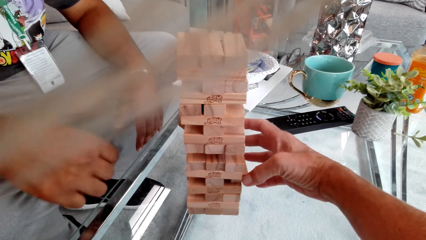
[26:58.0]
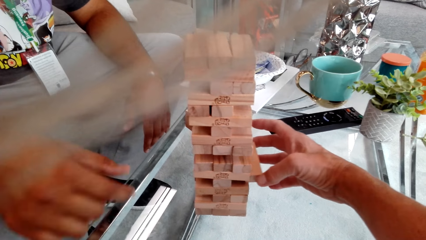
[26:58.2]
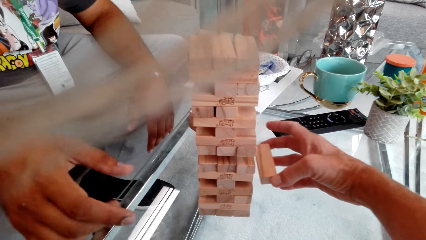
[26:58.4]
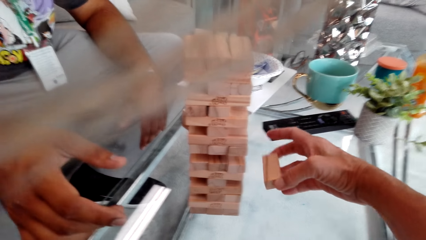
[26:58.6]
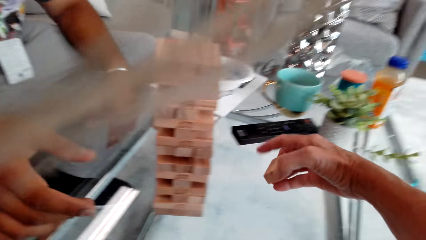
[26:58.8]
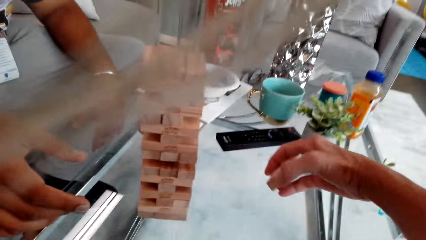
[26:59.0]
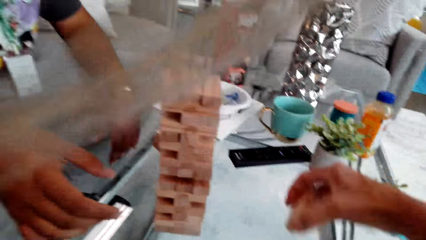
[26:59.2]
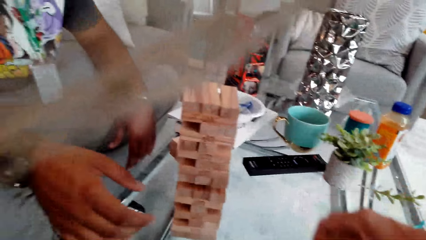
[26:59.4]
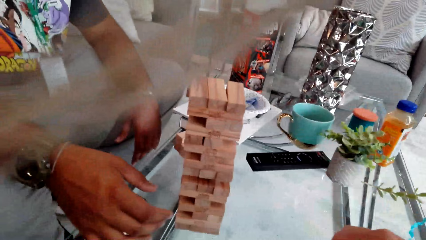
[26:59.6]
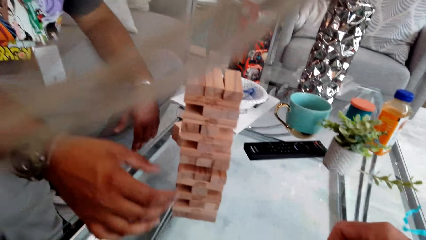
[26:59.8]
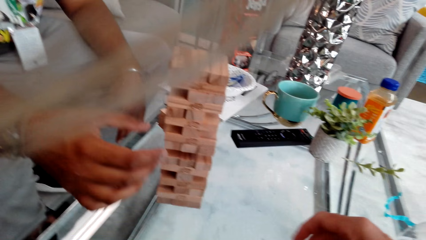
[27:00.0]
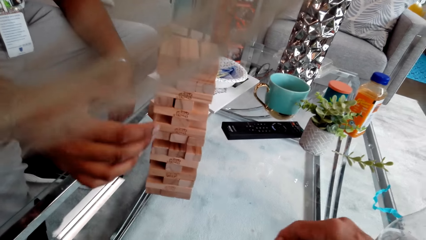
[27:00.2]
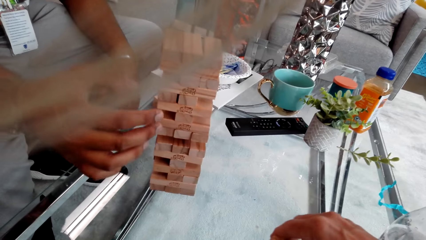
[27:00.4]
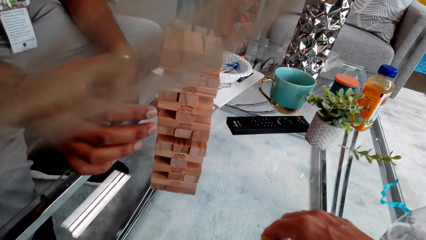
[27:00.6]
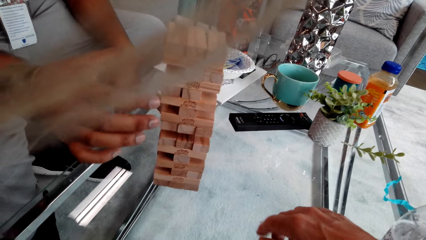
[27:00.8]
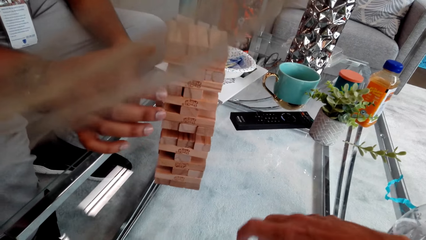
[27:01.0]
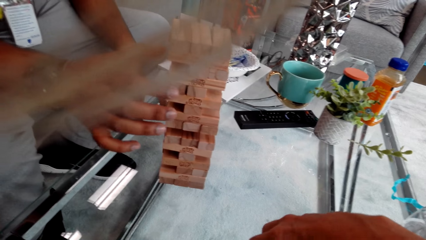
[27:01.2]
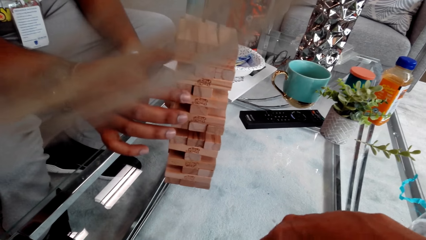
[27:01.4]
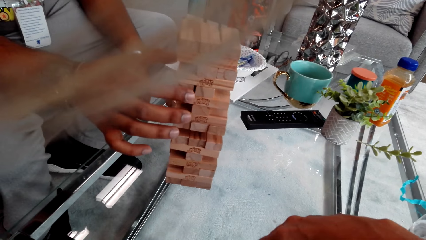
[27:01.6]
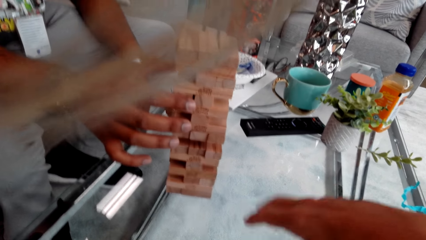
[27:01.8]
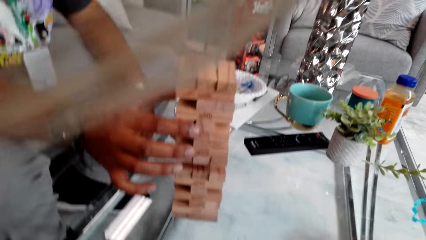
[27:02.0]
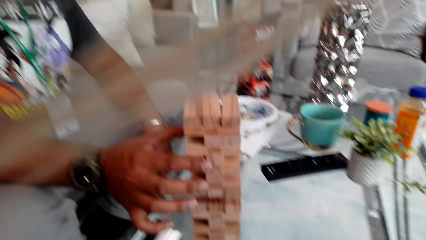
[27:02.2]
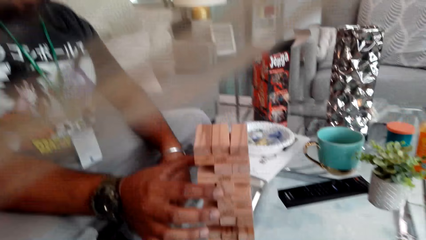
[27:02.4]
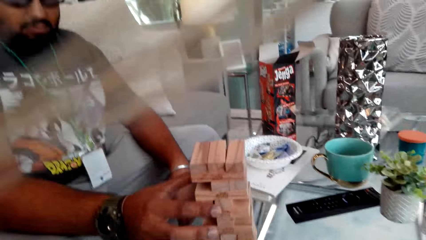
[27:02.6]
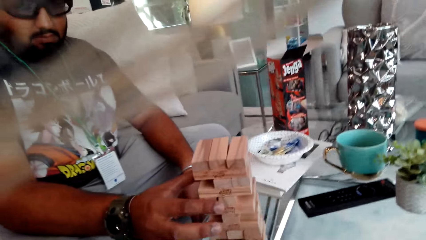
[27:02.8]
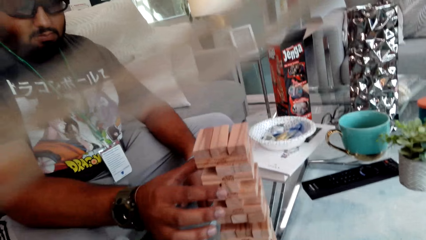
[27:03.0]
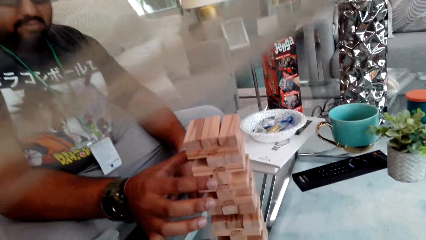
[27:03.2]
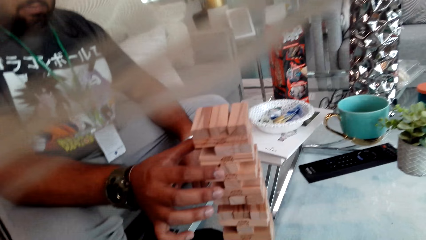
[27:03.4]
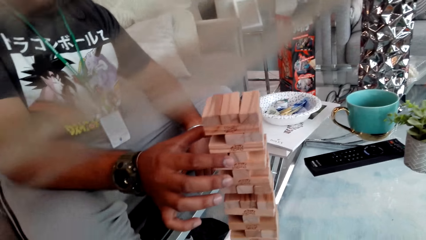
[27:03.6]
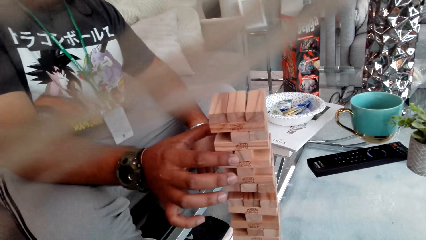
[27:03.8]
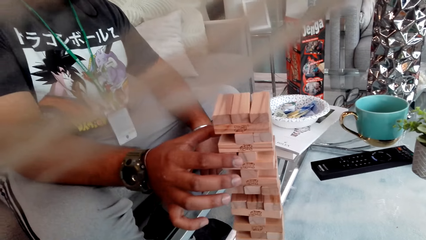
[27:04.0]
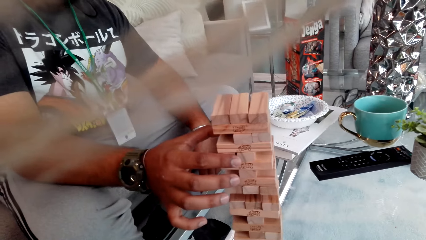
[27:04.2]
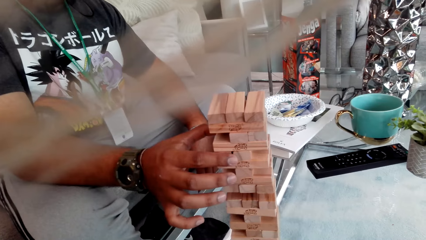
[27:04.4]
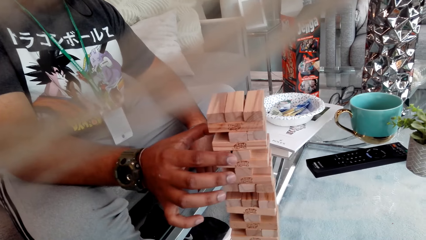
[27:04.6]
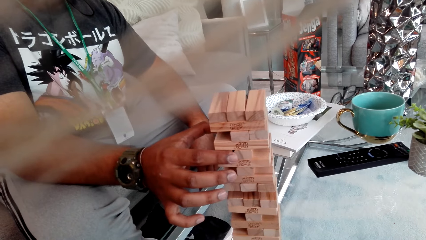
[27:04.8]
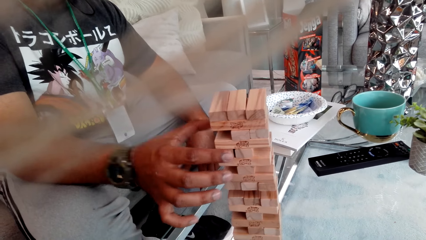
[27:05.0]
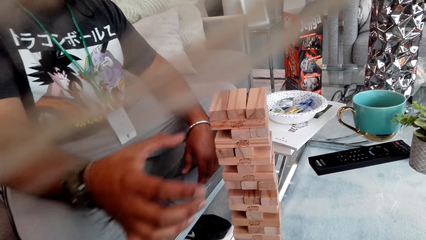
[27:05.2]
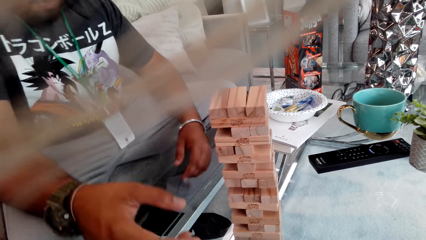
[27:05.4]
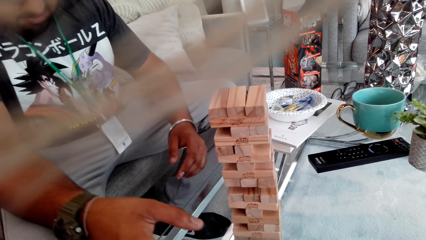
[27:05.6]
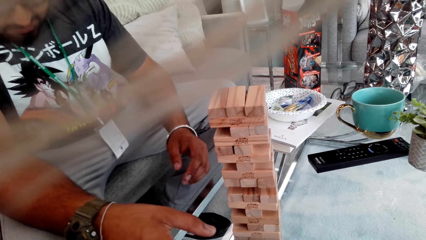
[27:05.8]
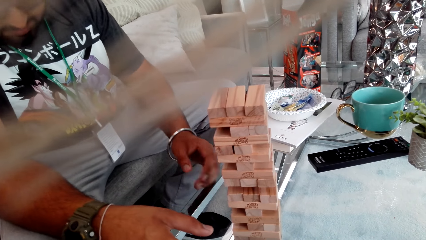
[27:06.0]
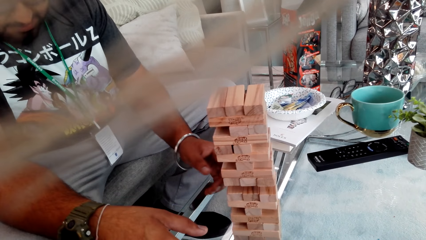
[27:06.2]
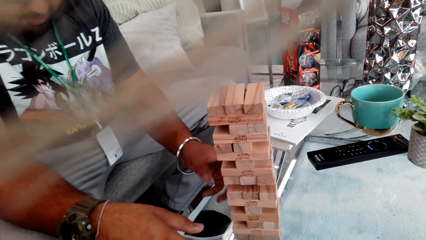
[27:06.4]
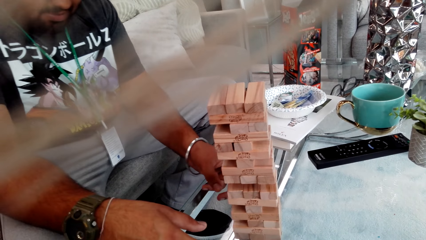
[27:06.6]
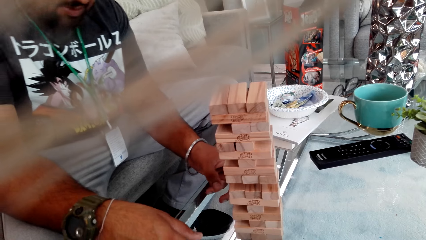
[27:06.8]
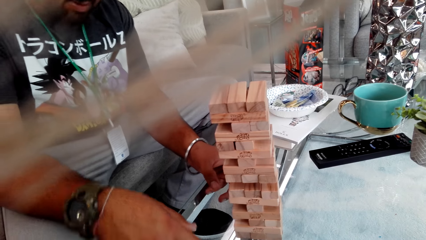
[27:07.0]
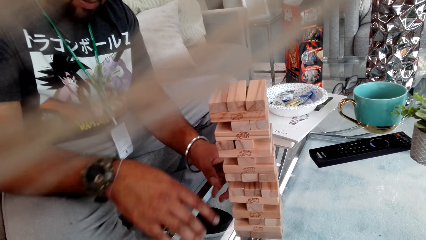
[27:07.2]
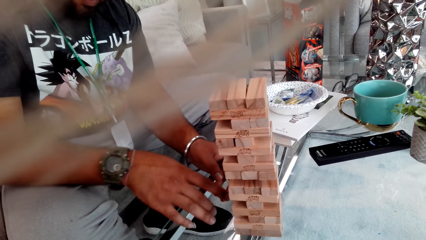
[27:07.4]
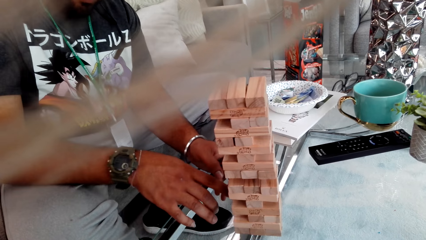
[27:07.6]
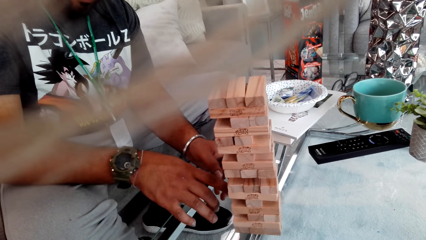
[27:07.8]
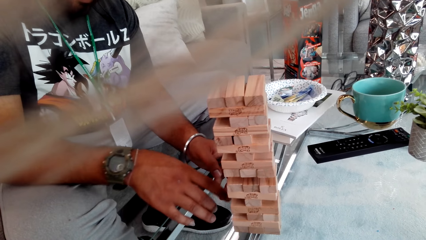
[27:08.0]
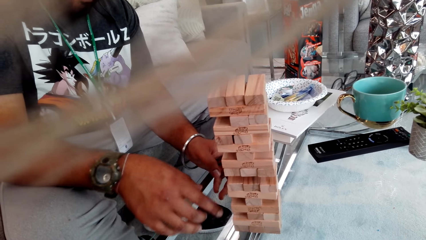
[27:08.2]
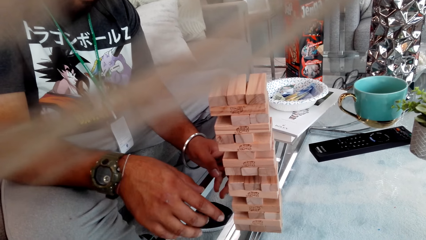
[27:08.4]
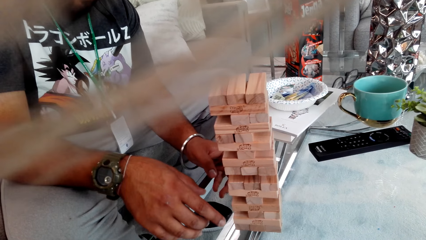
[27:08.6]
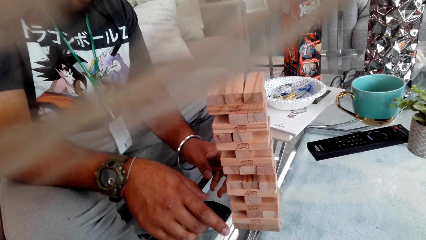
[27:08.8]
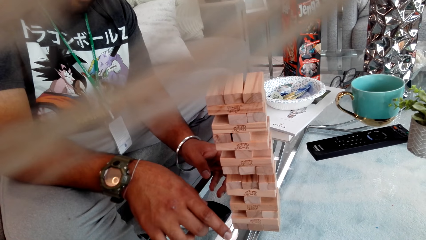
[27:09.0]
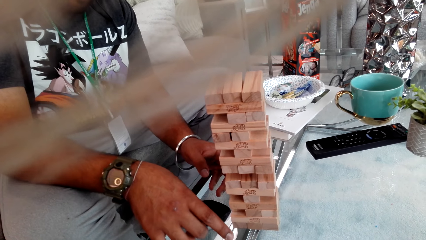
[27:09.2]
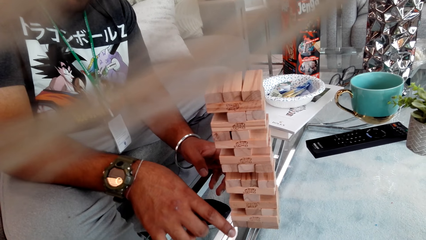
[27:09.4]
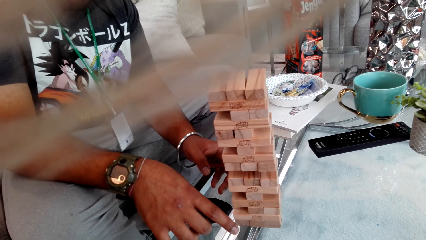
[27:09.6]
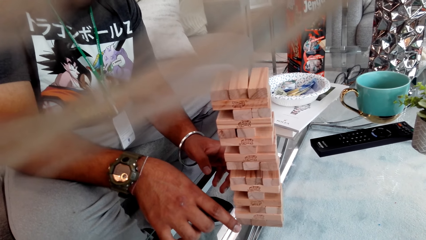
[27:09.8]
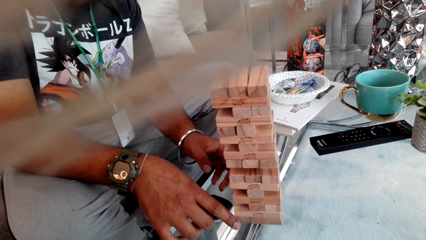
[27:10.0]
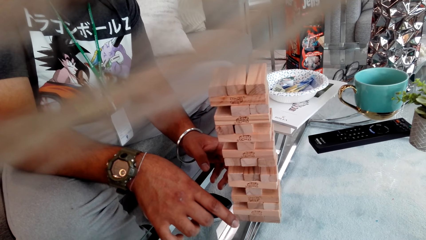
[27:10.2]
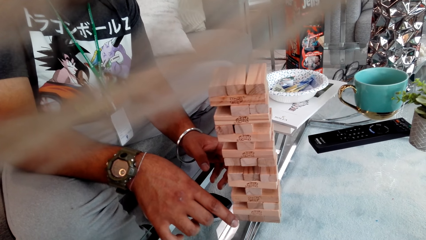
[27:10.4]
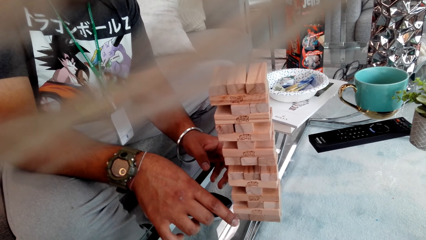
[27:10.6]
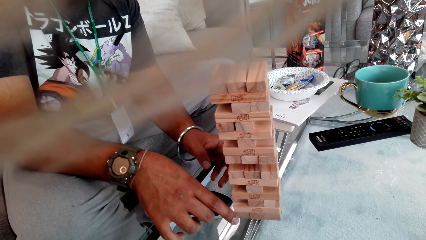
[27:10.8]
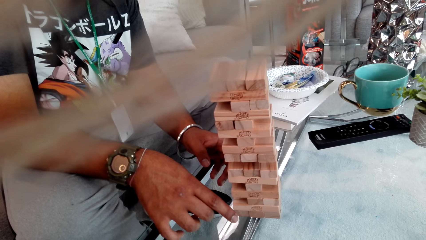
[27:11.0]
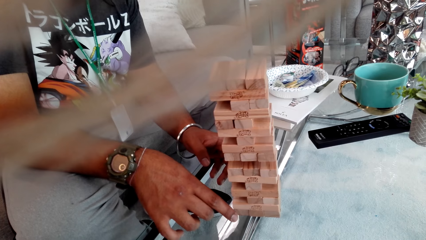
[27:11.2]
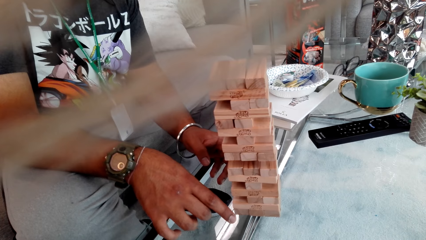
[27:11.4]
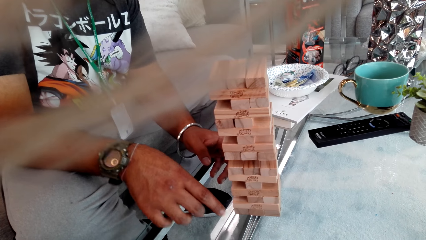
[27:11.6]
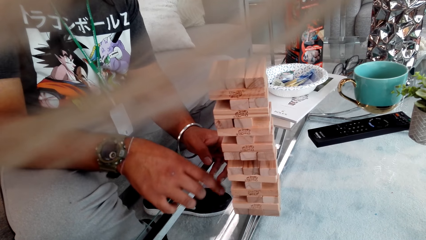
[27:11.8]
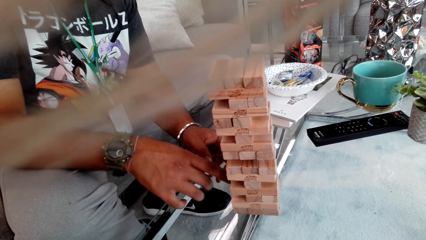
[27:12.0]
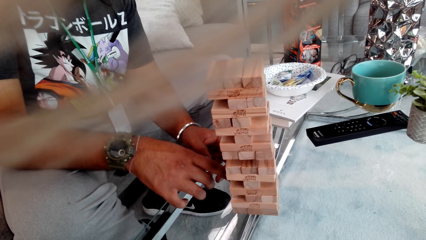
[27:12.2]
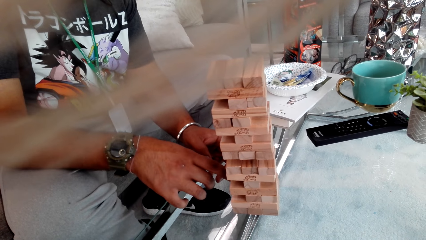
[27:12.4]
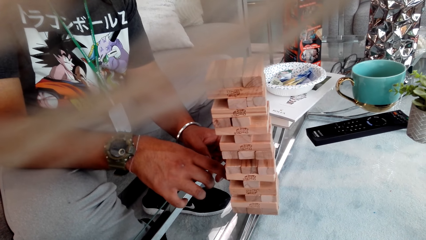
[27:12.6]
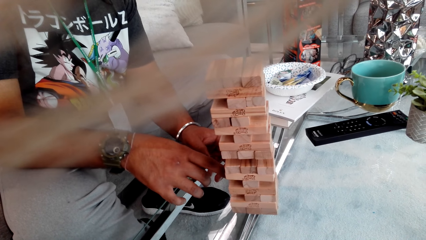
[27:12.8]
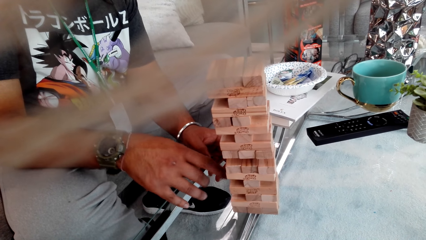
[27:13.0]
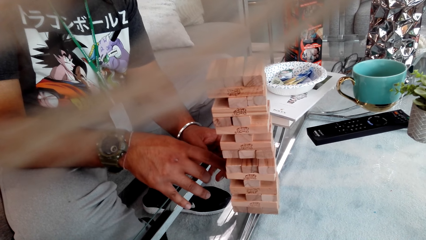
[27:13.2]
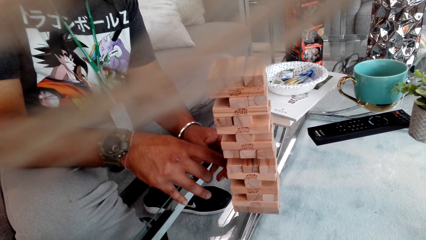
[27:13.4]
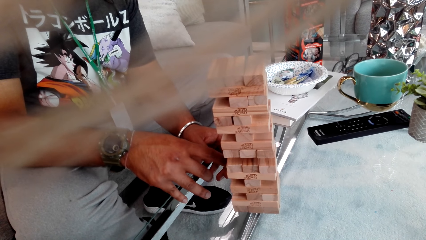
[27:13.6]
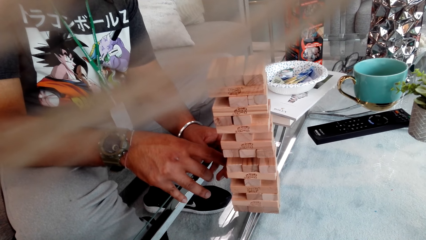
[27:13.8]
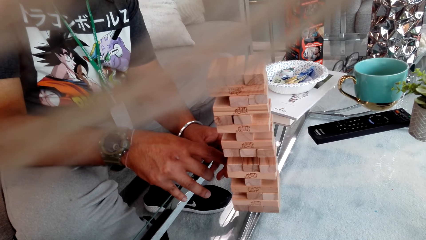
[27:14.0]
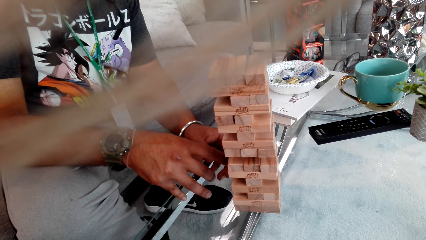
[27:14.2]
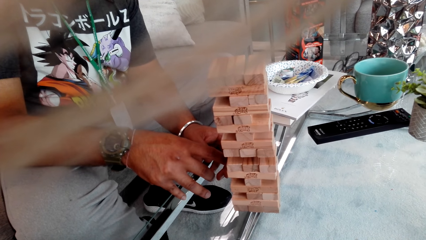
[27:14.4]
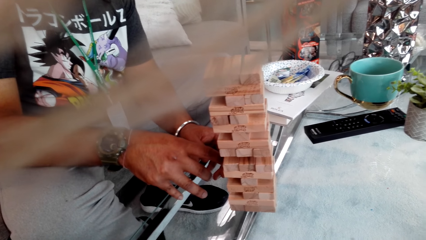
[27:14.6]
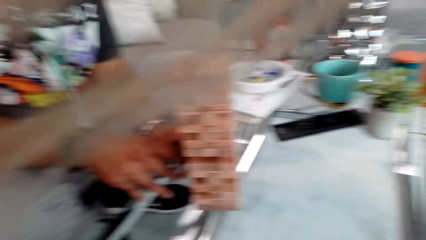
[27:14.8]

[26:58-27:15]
The camera wearer removes the wood block from the Jenga with his right hand. He puts the wood block on the table with his right hand. The man plays Jenga. He touches the wood block with his right hand. He removes his right hand from the wood block. He talks to the camera wearer. He touches the wood block with his right hand.
